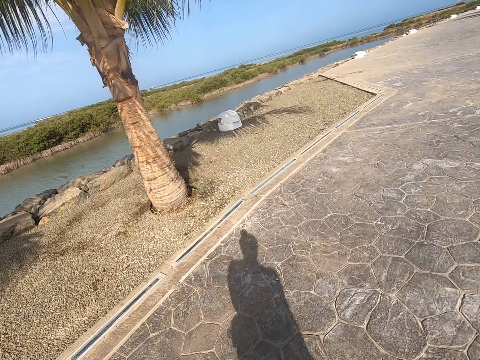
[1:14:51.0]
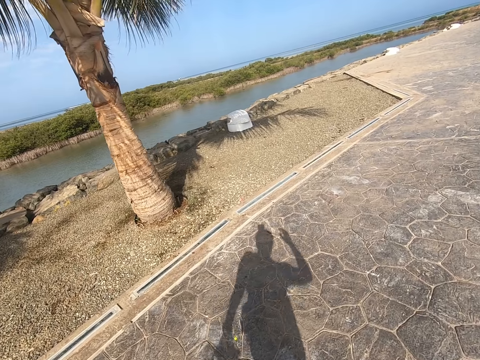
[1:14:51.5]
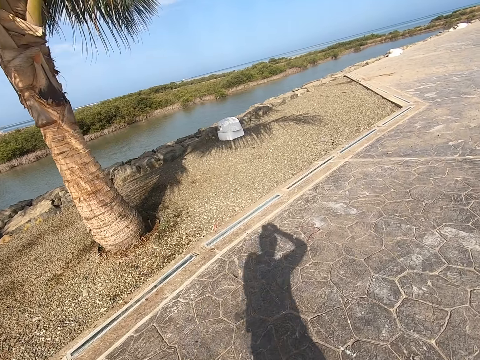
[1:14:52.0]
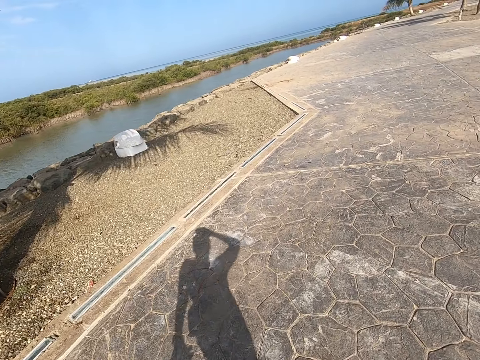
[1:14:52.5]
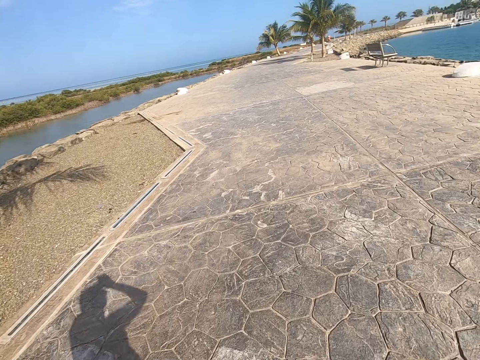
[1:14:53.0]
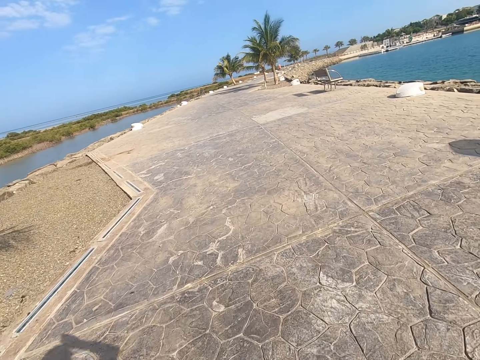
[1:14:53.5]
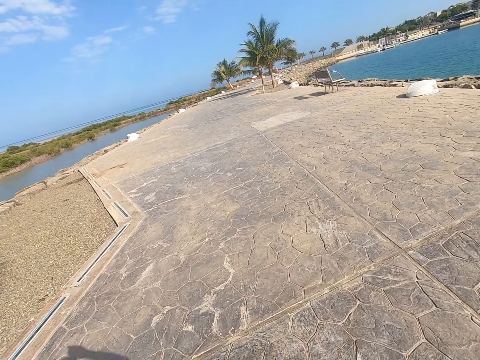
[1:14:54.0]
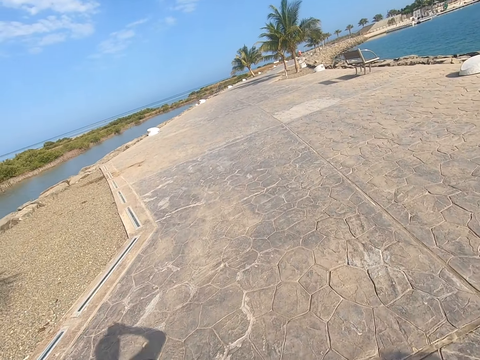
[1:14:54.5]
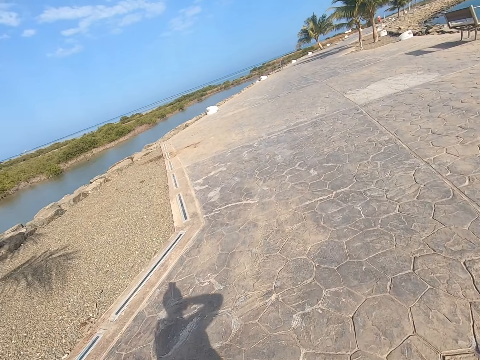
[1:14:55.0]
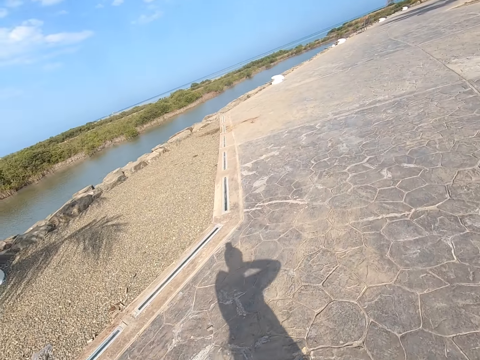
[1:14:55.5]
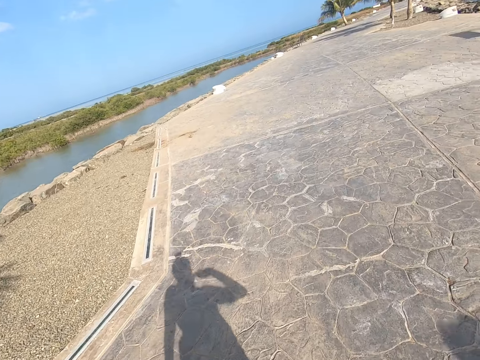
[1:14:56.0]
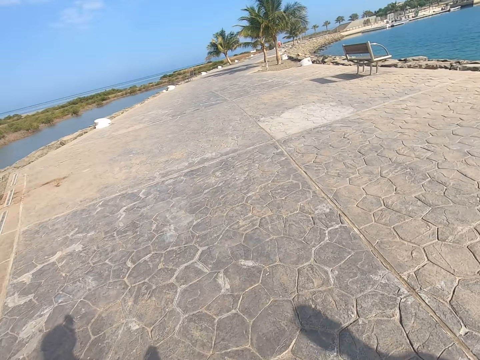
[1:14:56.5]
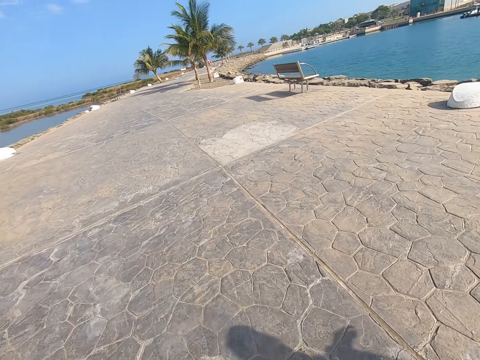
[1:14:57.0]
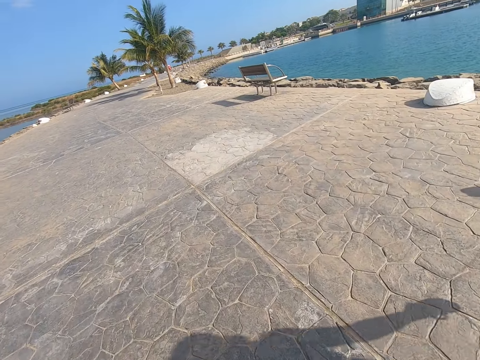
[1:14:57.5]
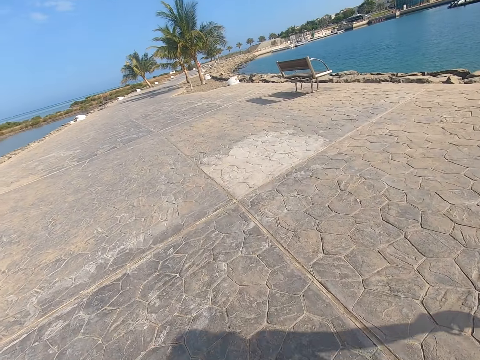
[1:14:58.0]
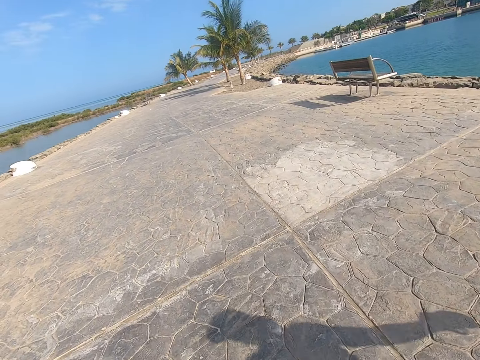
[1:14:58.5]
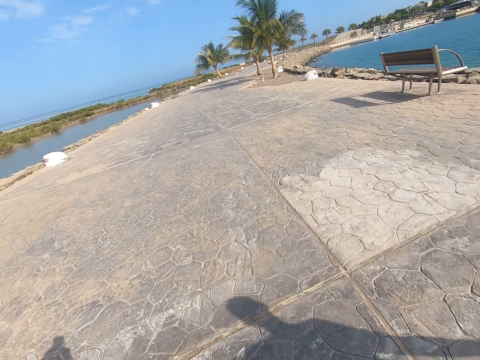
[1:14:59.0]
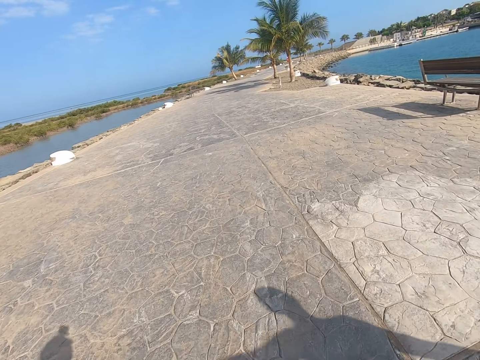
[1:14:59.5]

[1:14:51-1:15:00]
The camera wearer adjusts the camera. They walk down the park.

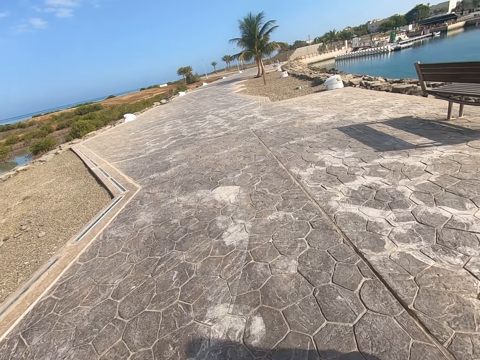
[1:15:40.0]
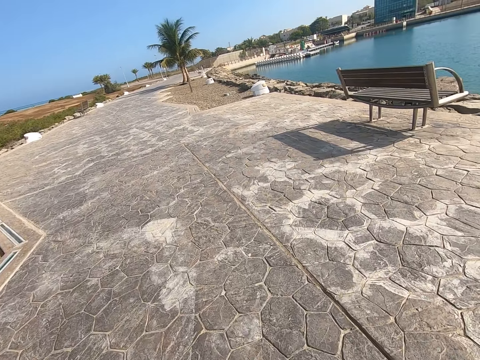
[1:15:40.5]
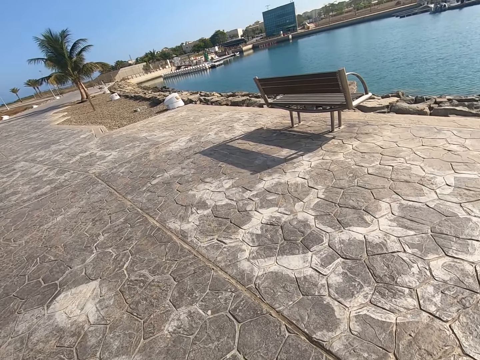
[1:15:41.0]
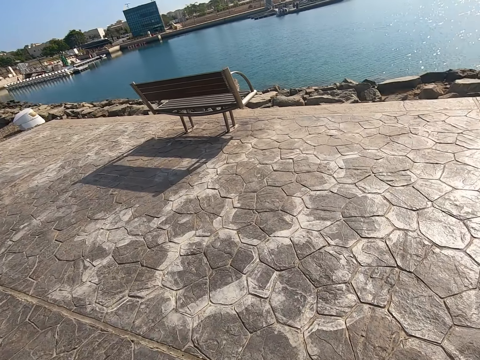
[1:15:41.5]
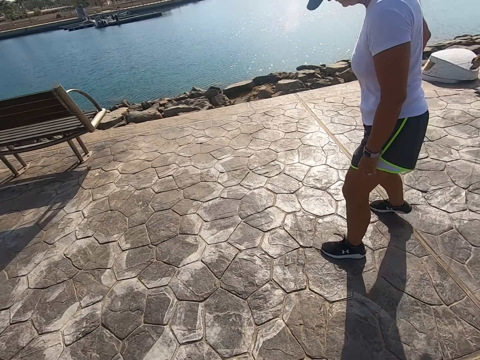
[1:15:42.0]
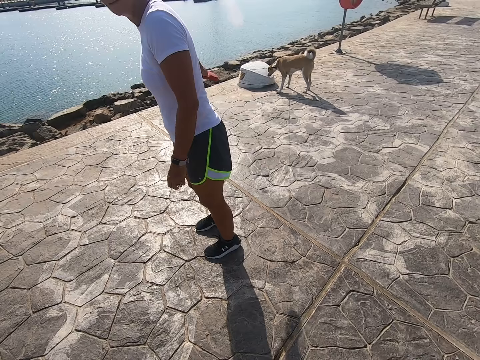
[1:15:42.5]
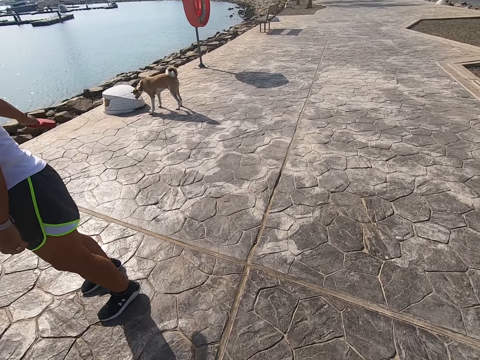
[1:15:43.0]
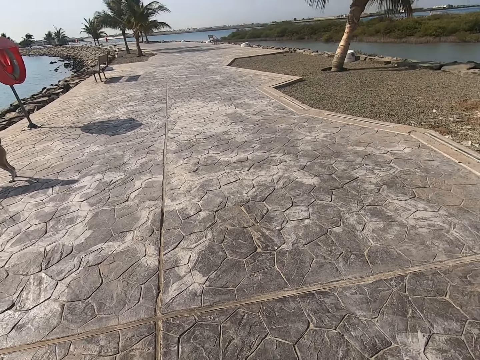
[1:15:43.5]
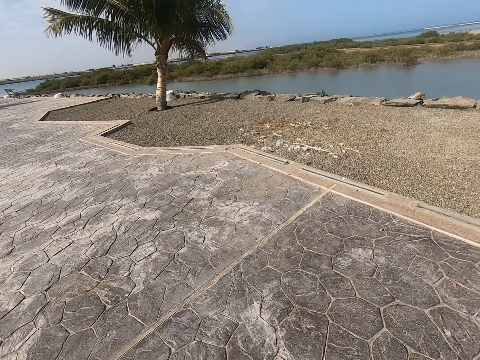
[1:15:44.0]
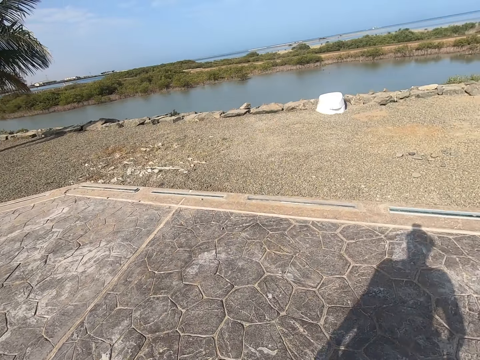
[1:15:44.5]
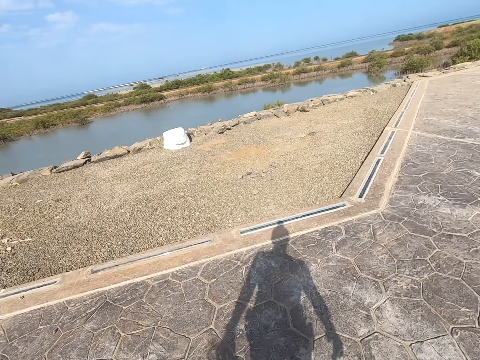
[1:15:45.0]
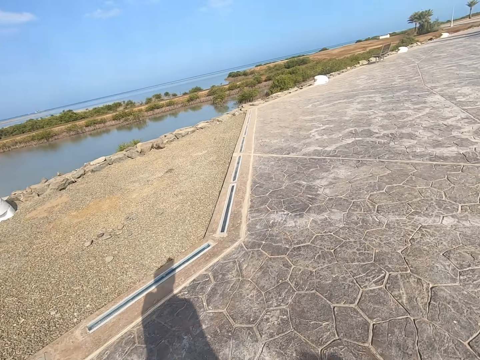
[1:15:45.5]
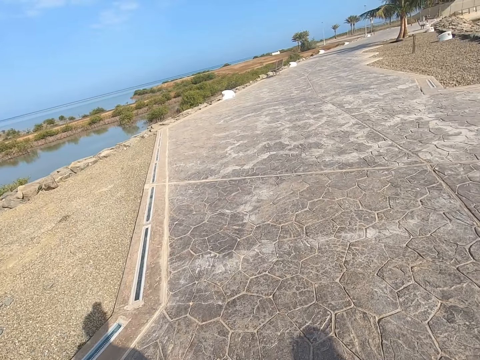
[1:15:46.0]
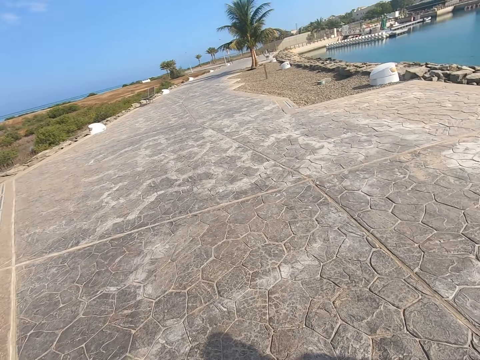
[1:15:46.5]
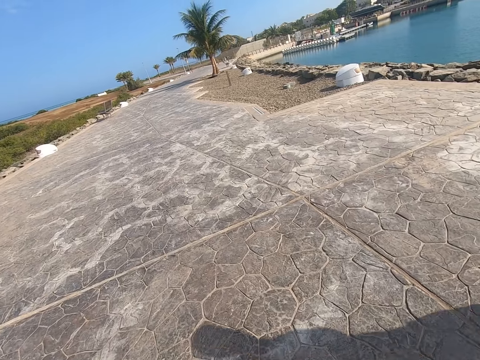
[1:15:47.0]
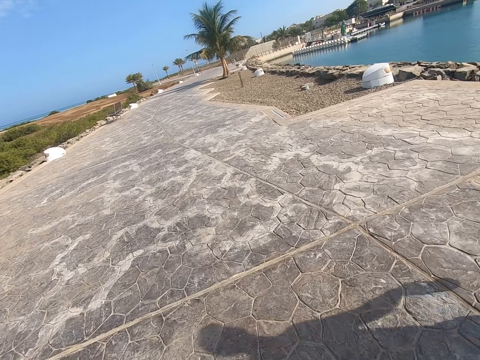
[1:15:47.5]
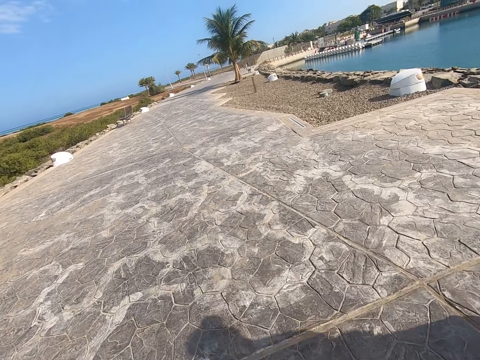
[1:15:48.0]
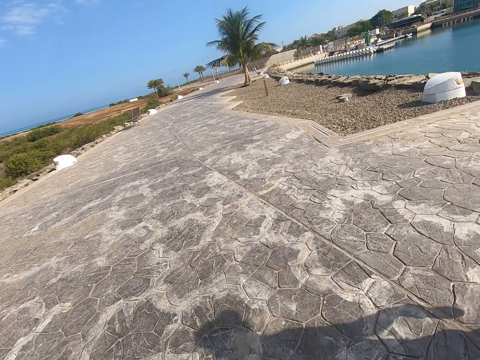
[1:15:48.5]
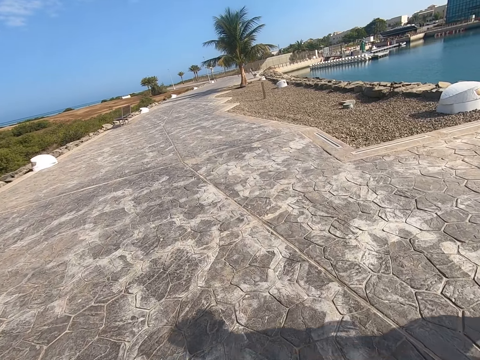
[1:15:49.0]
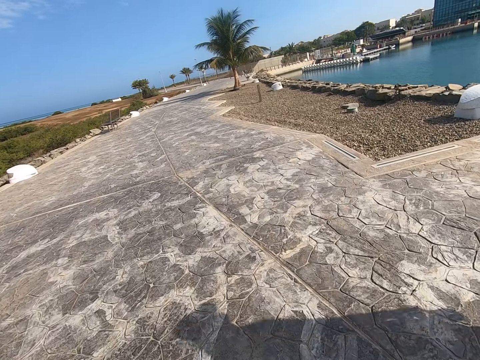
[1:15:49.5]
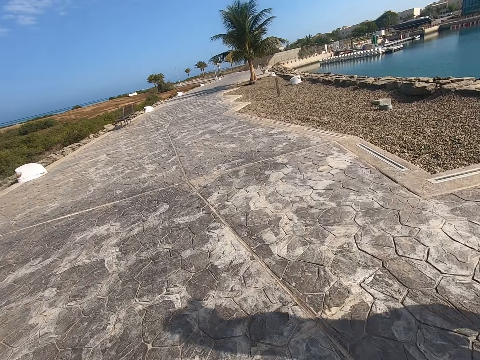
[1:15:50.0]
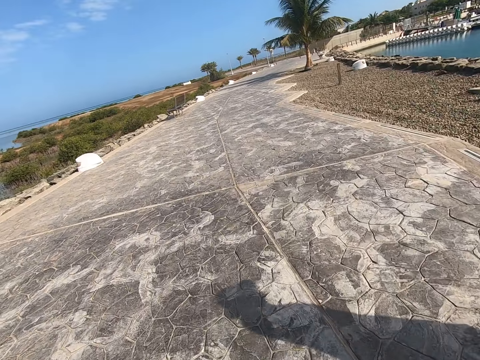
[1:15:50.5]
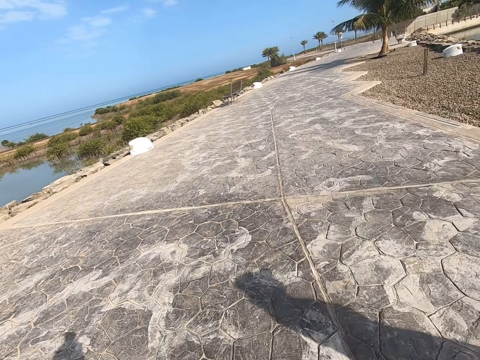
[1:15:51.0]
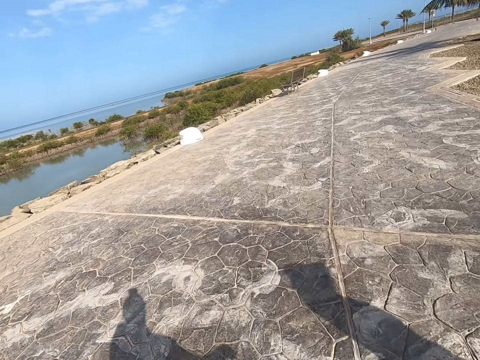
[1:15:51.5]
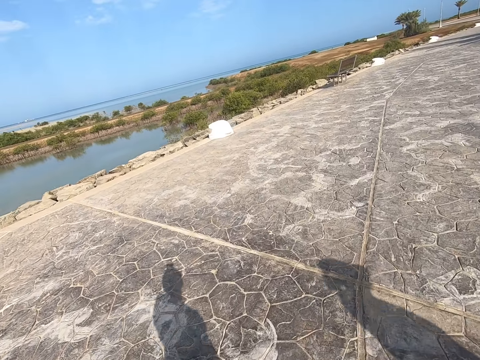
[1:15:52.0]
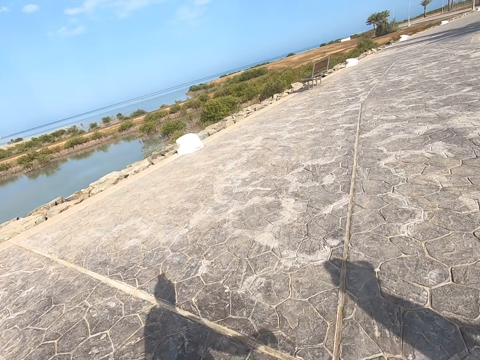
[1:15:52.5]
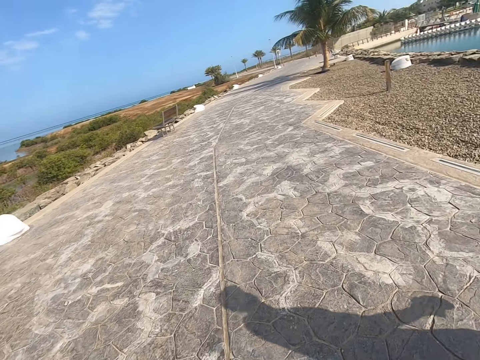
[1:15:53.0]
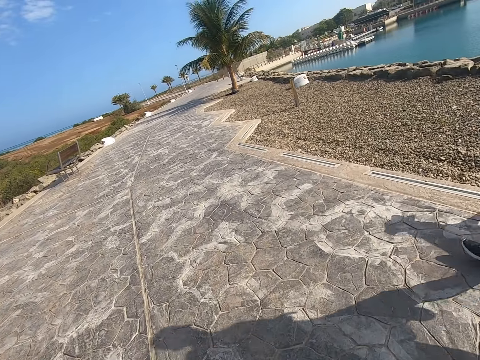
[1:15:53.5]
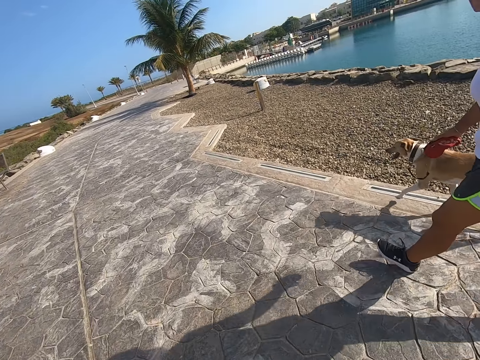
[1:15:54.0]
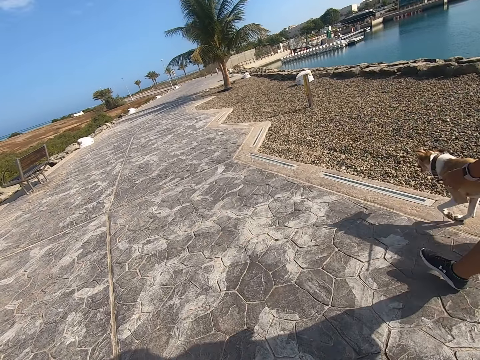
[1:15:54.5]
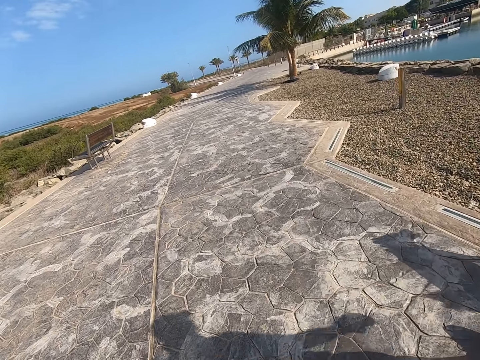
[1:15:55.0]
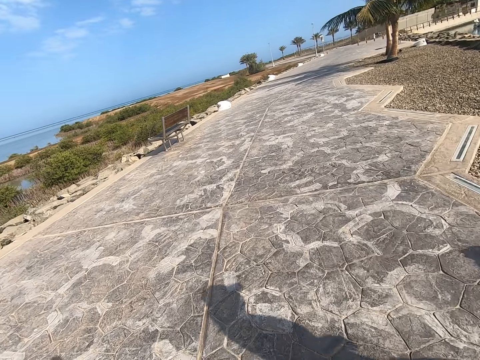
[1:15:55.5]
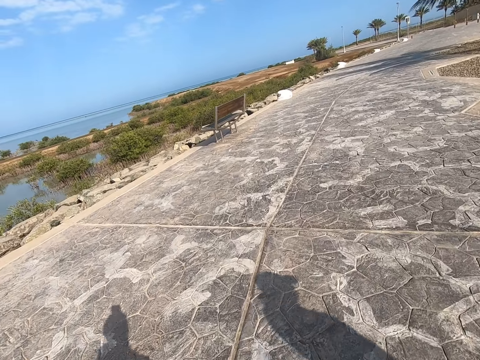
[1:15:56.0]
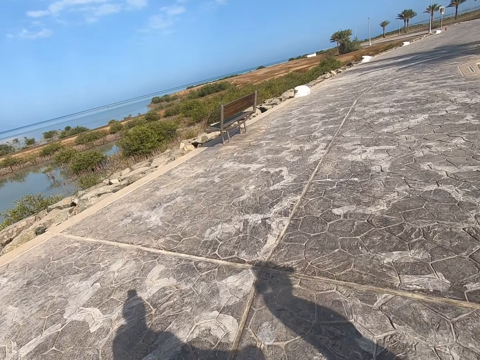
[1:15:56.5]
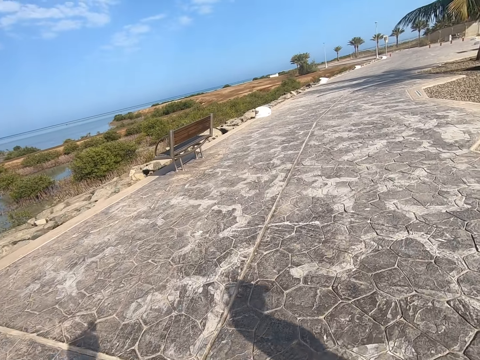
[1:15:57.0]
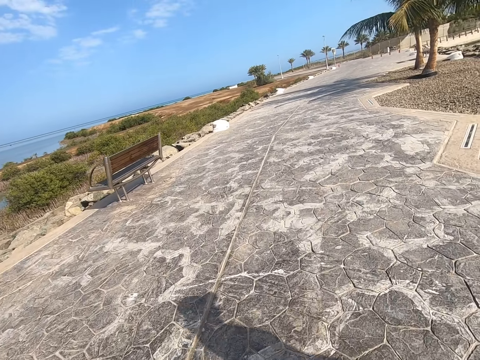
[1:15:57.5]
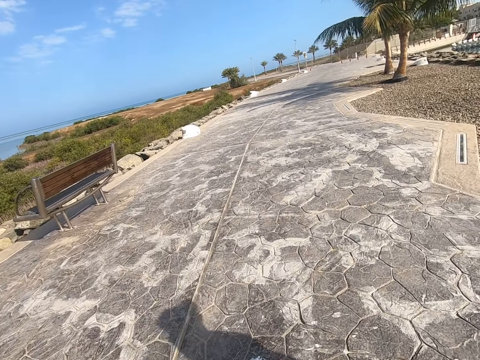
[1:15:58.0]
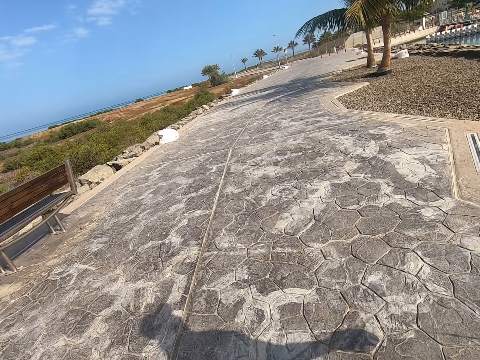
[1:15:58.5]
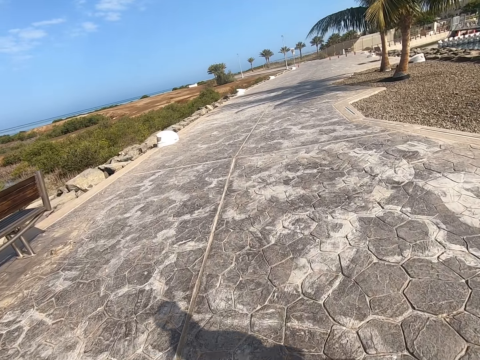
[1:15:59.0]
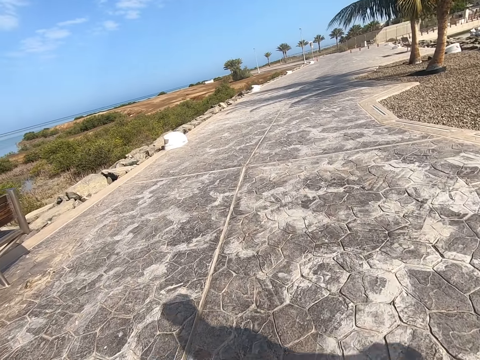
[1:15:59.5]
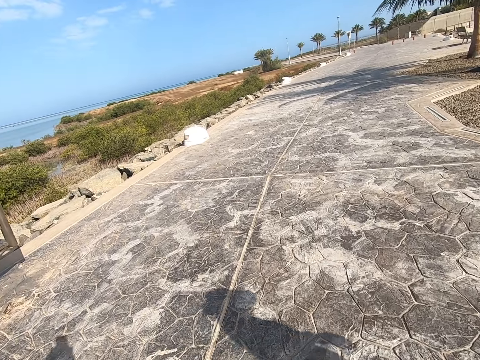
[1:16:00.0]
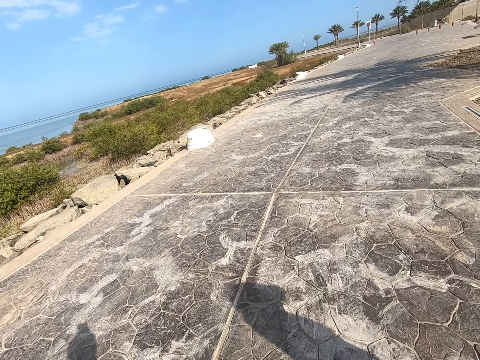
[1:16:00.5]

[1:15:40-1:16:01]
A woman pulls a leash. The woman walks a dog on the beach park. The camera wearer turns around. They walk on the beach park. The woman walks down the park. The camera wearer walks down the park.
